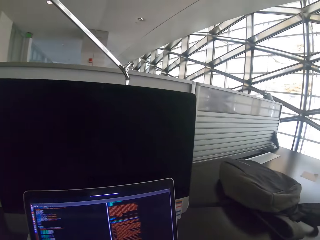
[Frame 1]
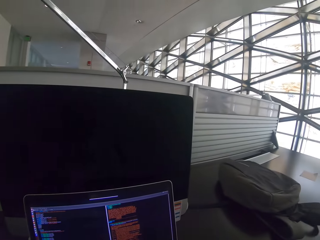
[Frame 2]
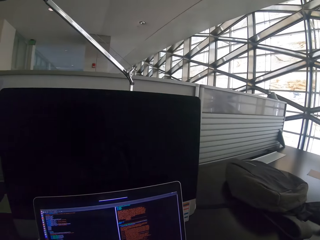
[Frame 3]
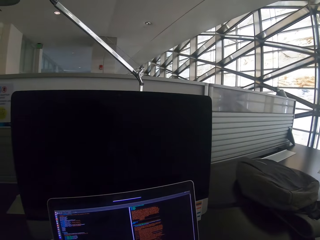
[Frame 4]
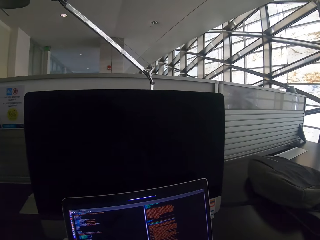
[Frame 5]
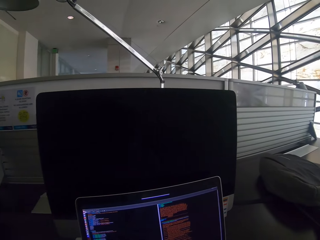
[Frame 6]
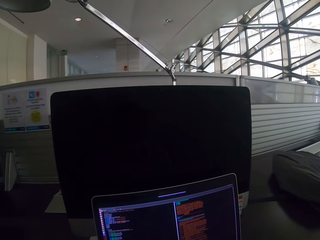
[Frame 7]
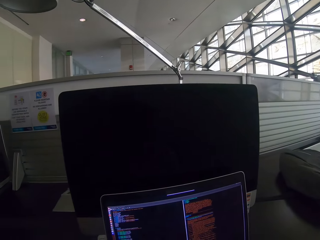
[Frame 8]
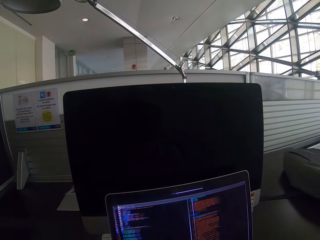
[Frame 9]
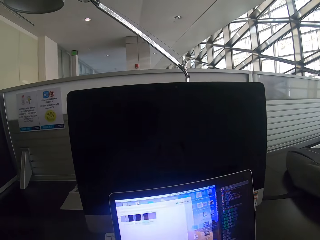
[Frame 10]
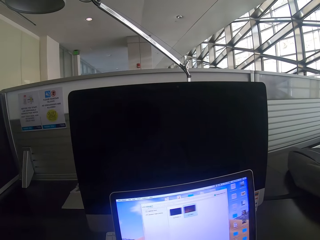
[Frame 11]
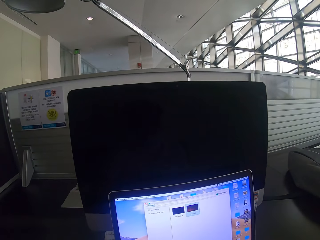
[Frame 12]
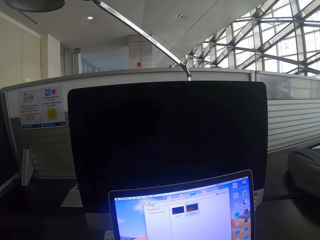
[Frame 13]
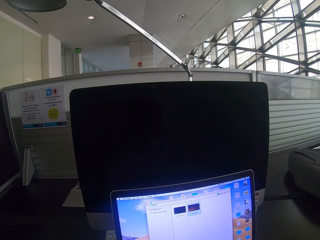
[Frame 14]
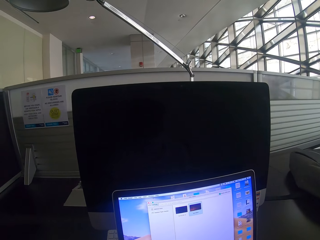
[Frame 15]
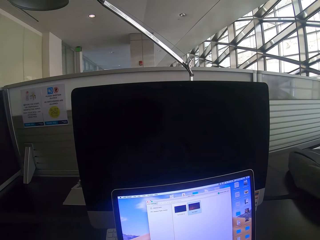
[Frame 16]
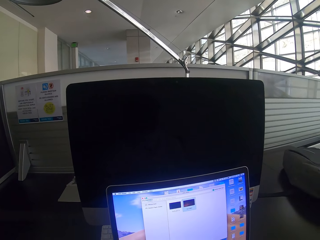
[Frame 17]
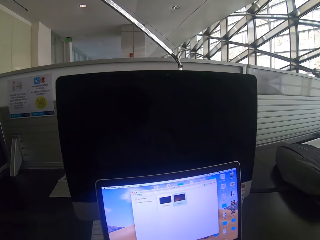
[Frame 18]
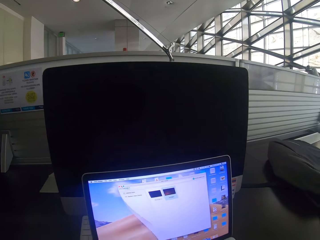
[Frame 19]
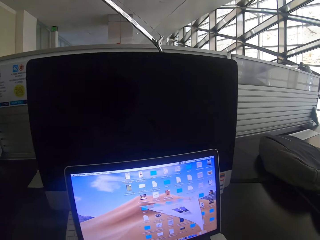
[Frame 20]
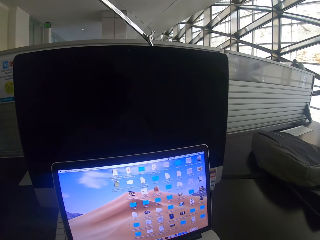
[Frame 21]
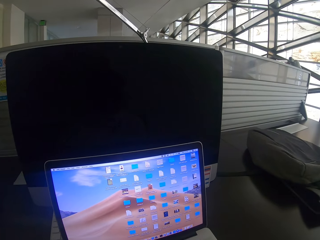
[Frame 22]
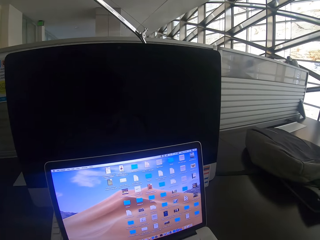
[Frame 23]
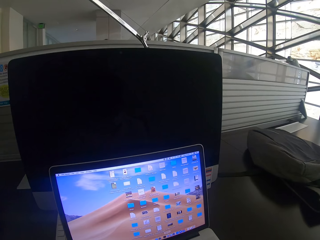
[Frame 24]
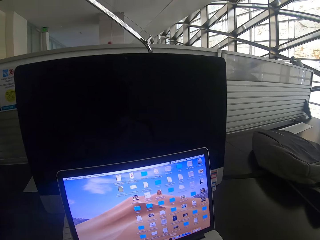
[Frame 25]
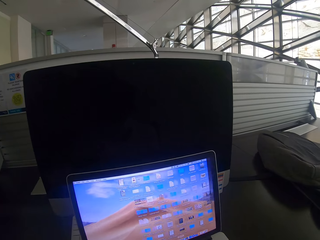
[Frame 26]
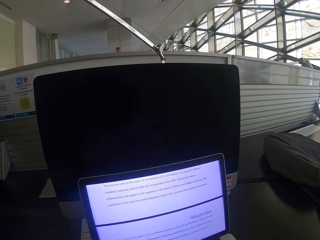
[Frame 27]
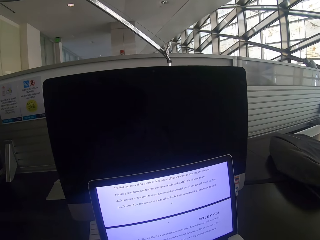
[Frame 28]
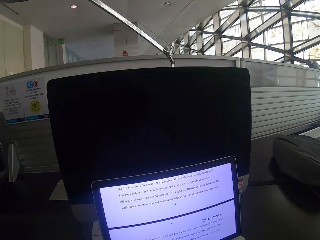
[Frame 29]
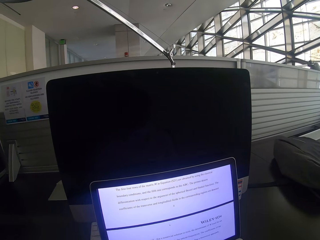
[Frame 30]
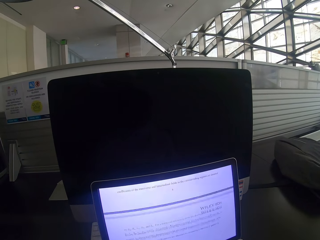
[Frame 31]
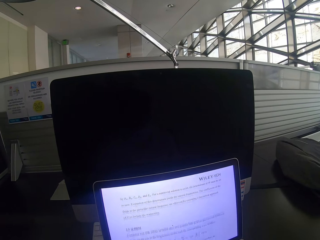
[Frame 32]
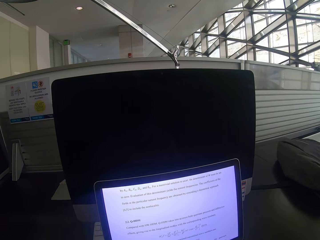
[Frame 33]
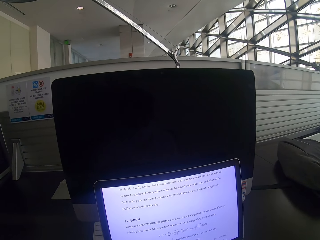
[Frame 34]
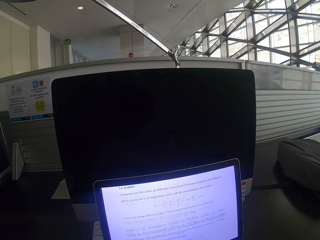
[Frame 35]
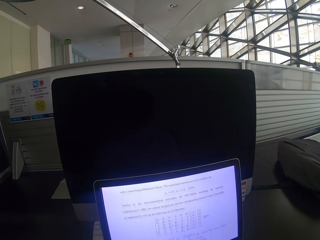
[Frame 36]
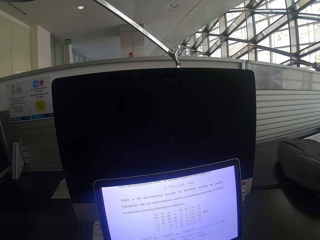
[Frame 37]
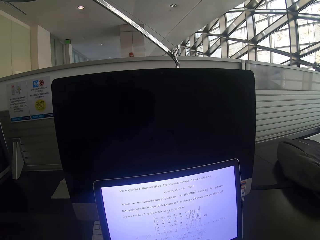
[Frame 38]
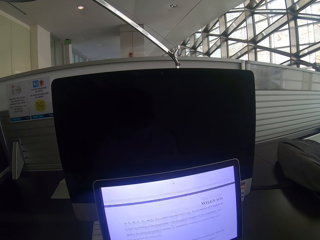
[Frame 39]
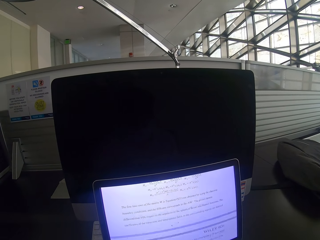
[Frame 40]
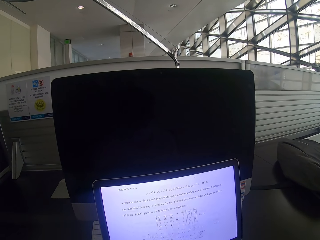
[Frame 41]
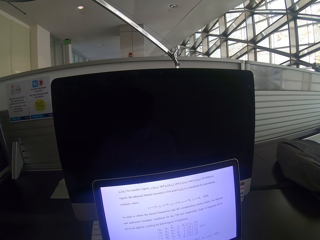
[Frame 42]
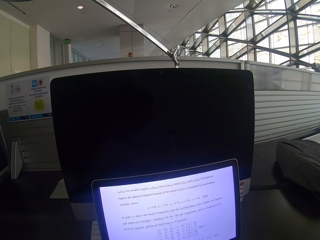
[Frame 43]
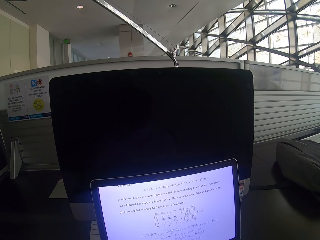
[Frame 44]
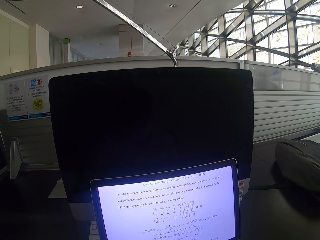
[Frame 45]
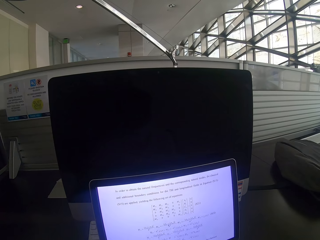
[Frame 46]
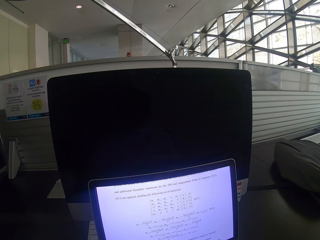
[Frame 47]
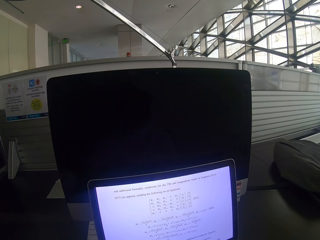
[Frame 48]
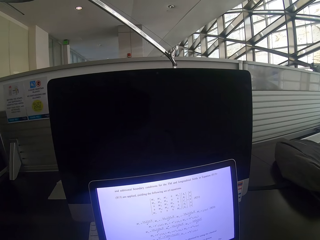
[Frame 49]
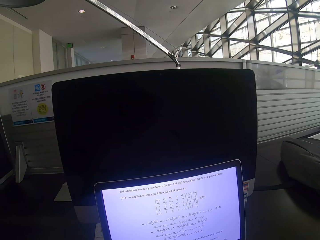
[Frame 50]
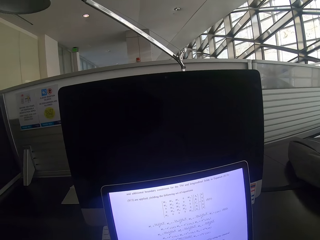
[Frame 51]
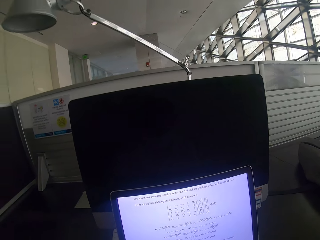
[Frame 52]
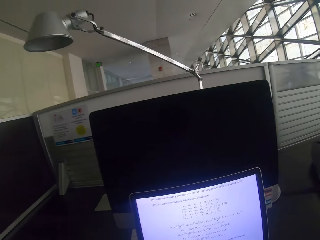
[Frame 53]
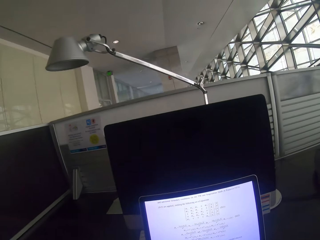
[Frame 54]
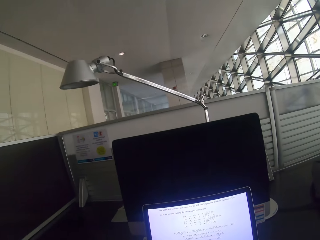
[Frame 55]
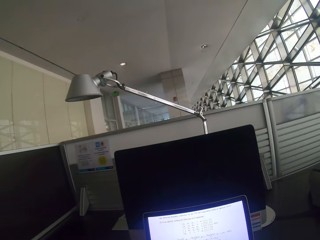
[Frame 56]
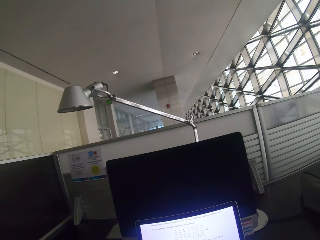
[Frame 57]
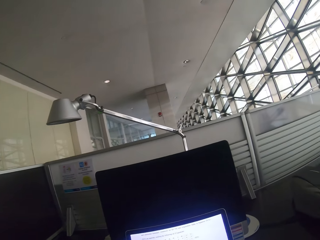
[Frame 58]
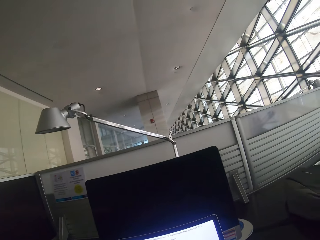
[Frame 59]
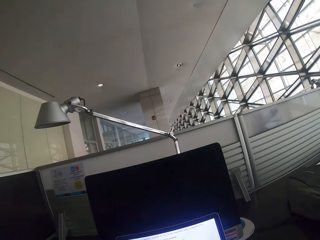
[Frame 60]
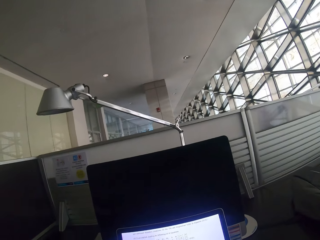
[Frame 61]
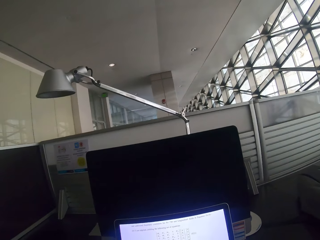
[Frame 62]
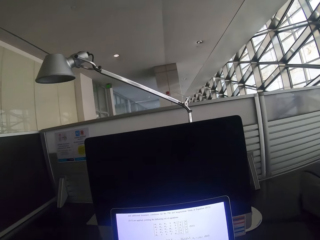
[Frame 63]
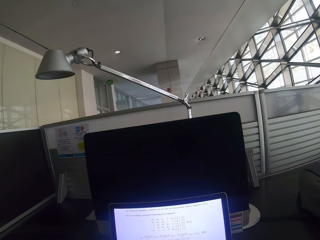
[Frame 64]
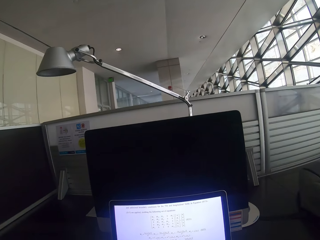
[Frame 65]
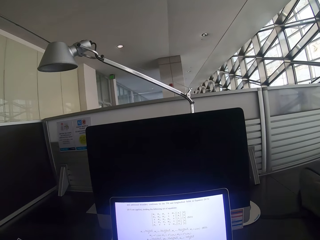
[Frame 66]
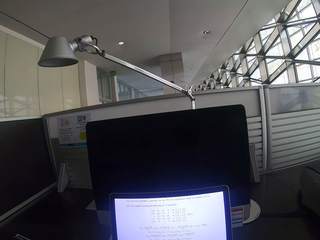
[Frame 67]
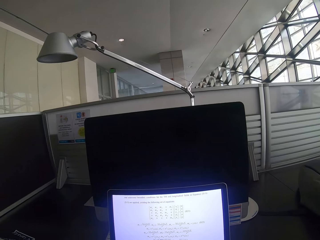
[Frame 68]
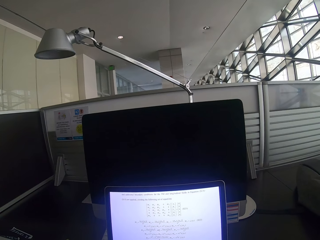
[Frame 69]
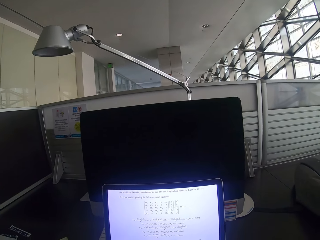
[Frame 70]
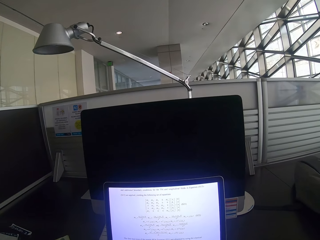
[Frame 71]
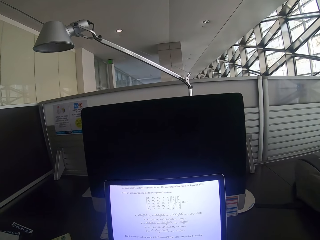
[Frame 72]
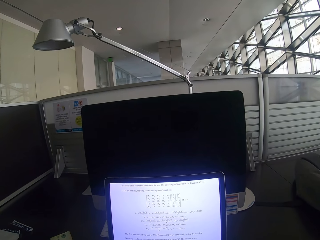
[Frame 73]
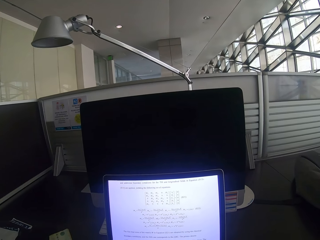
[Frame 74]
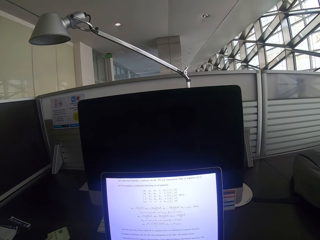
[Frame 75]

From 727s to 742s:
The camera wearer looks at the side. They scroll the mouse. They change what is in the screen. They use the laptop. They scroll through the laptop. They stare at the laptop.

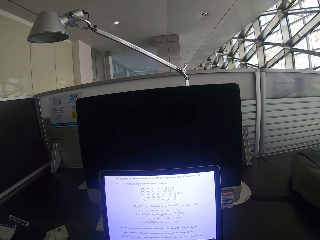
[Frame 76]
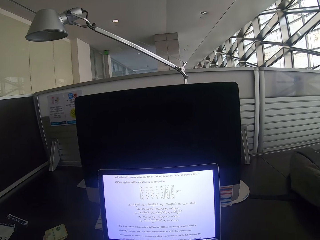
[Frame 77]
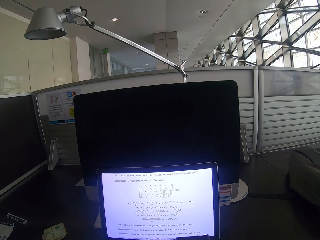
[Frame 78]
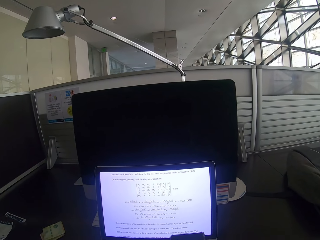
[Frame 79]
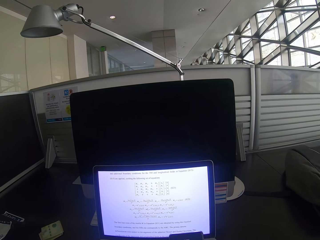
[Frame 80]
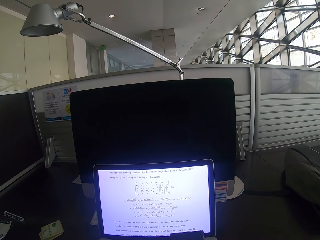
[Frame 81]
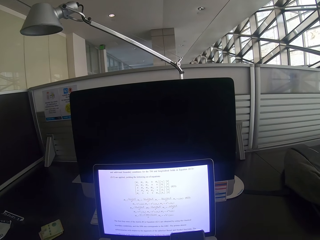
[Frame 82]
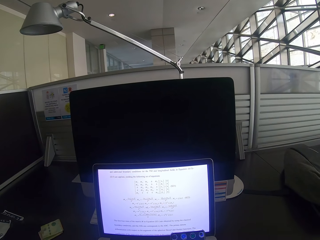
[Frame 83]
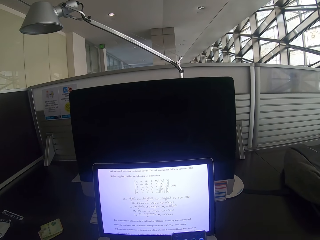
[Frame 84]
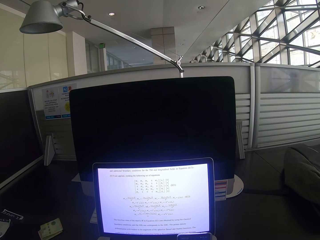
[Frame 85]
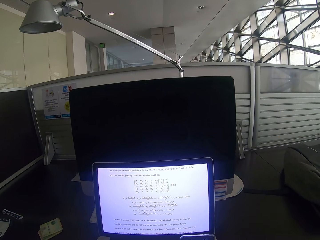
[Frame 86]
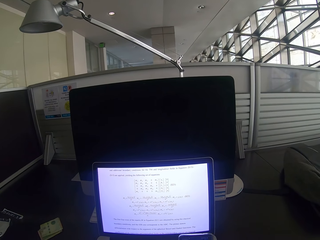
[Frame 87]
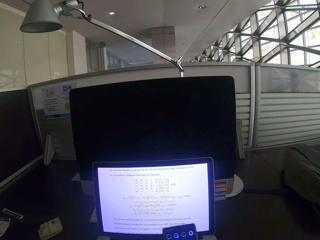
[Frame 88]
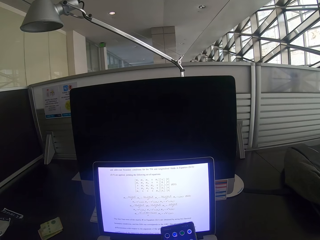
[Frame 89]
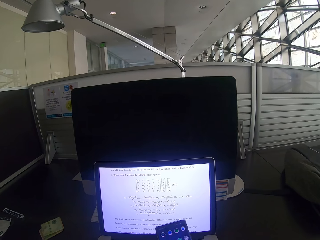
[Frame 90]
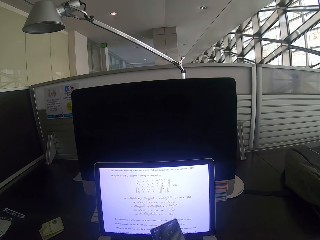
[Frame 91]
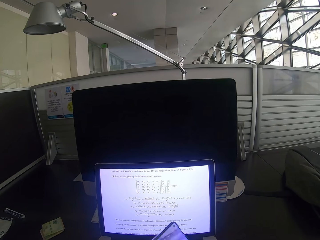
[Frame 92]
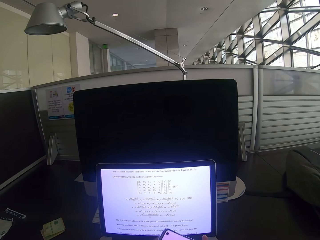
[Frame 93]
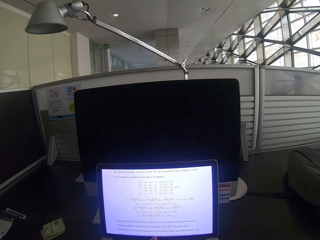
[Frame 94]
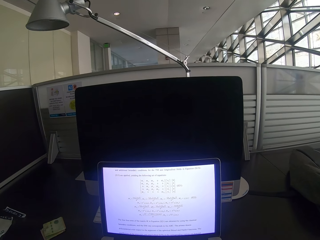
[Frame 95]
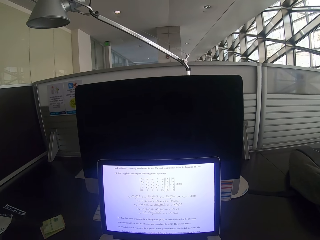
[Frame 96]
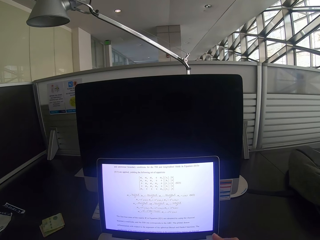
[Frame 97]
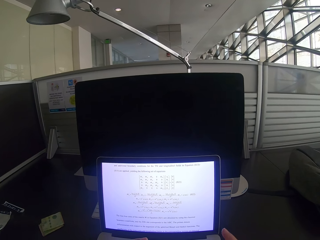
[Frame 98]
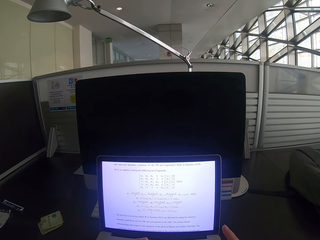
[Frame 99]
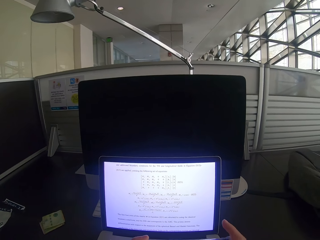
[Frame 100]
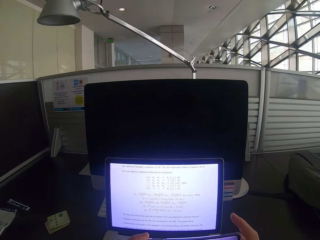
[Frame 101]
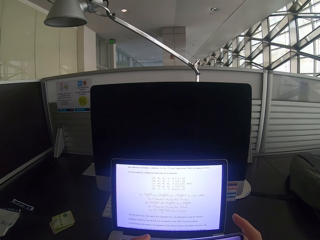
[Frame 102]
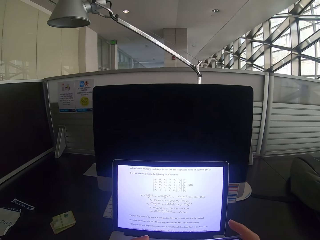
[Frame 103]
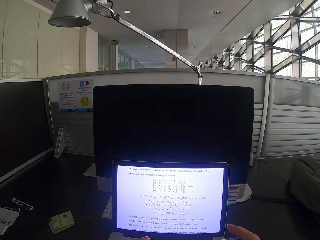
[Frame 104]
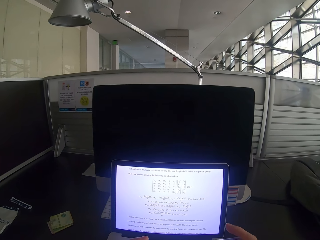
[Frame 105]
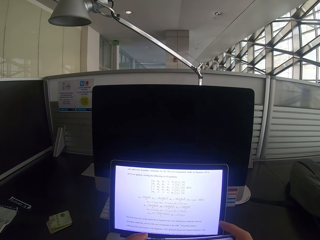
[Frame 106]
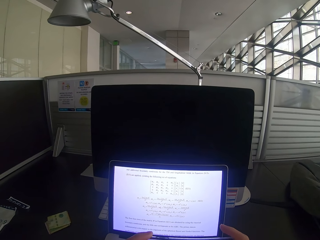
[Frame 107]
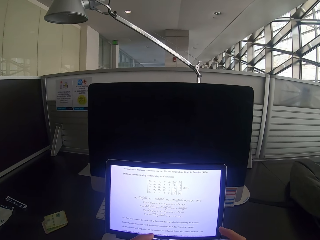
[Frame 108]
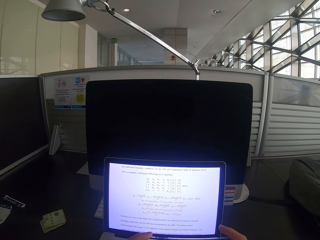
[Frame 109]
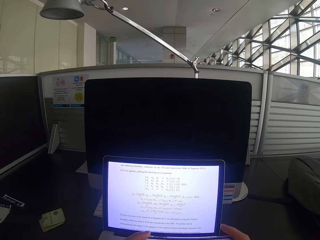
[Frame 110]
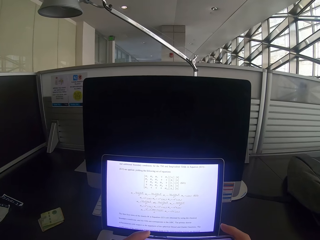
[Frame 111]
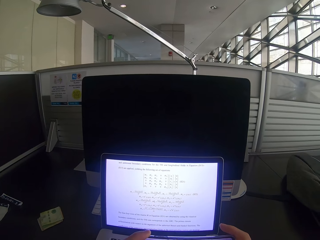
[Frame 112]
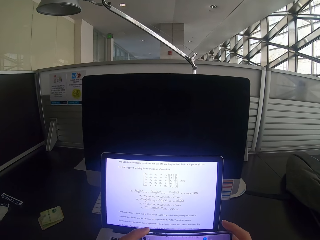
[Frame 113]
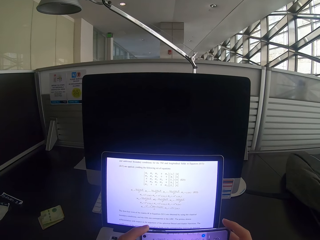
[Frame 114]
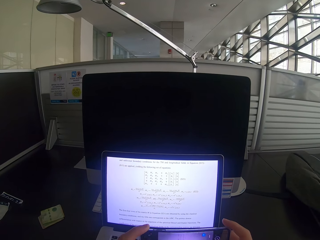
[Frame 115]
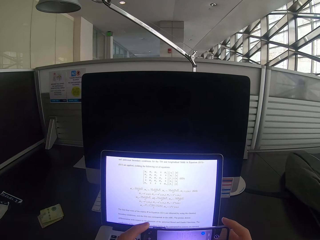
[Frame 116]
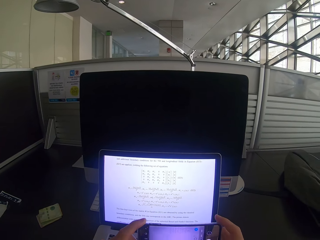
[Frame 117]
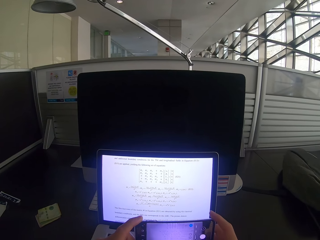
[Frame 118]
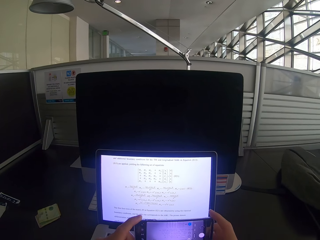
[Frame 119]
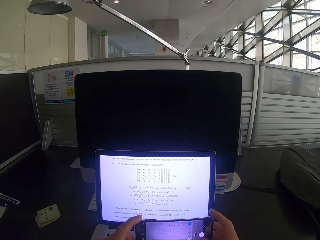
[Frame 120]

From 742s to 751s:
The camera wearer scrolls the phone. They lift the phone. They take a picture of the laptop using the phone.
